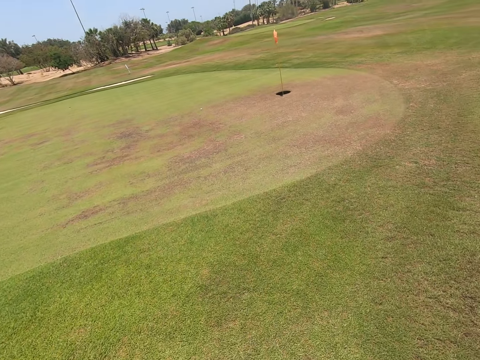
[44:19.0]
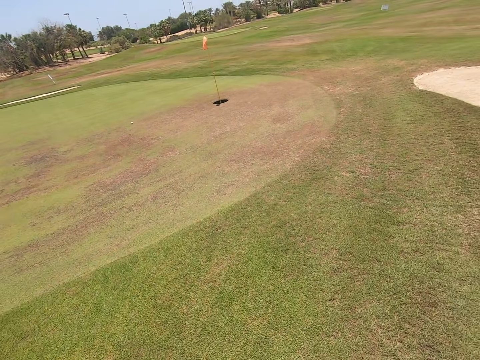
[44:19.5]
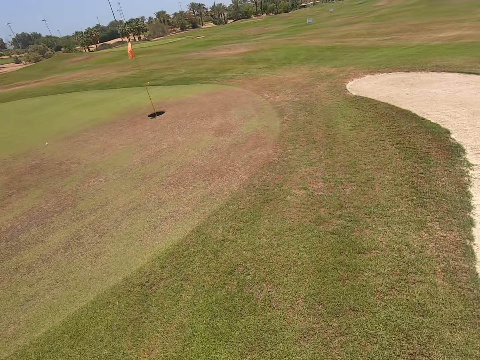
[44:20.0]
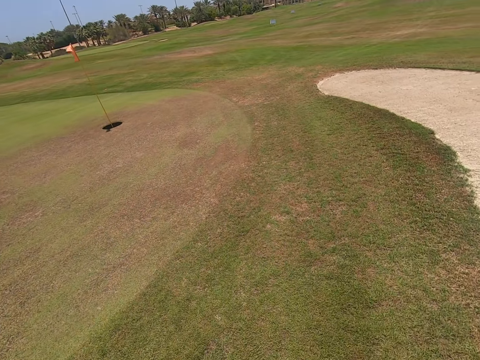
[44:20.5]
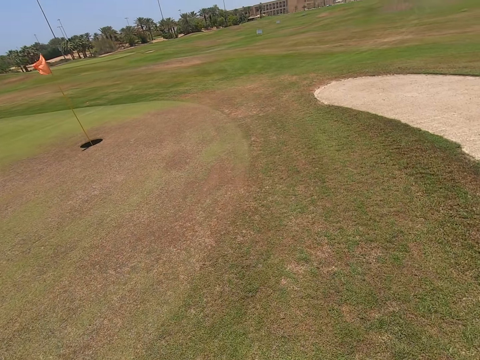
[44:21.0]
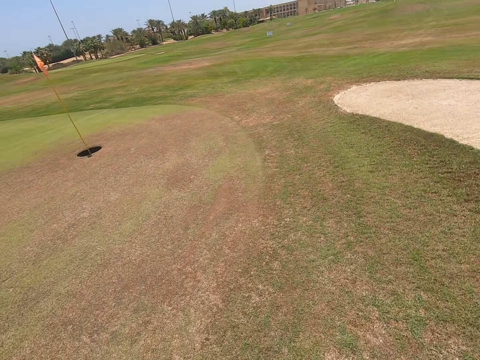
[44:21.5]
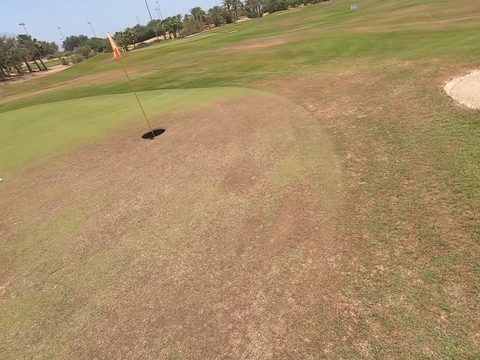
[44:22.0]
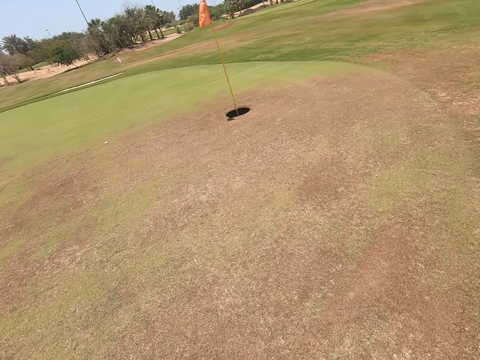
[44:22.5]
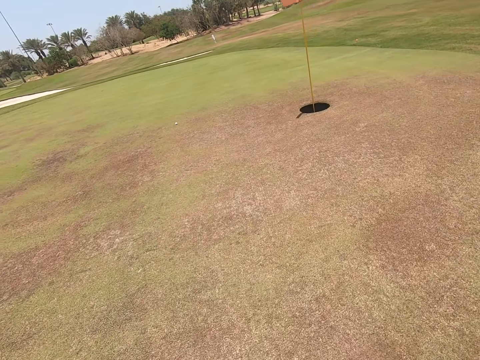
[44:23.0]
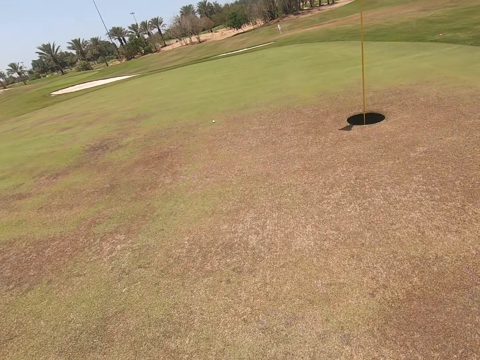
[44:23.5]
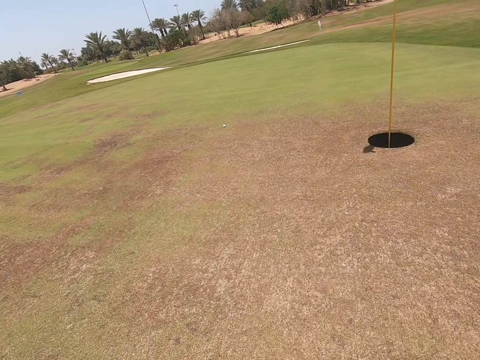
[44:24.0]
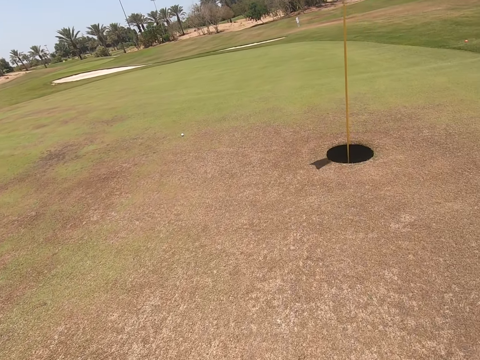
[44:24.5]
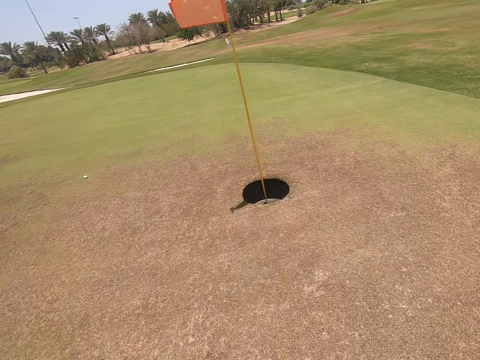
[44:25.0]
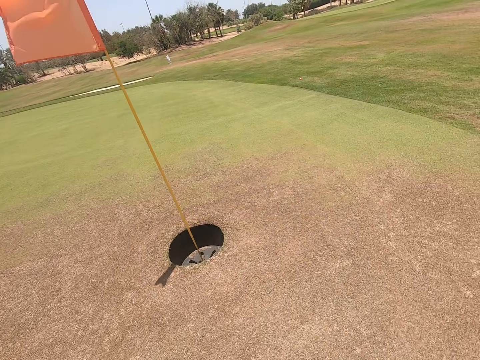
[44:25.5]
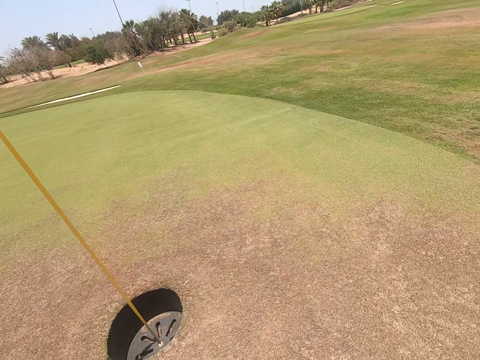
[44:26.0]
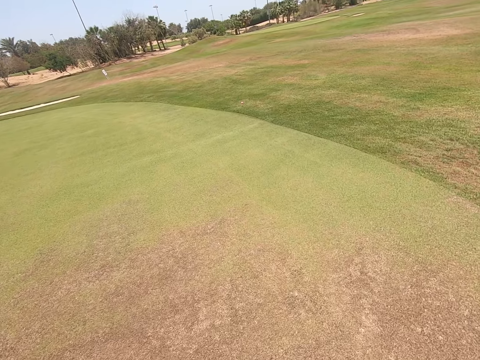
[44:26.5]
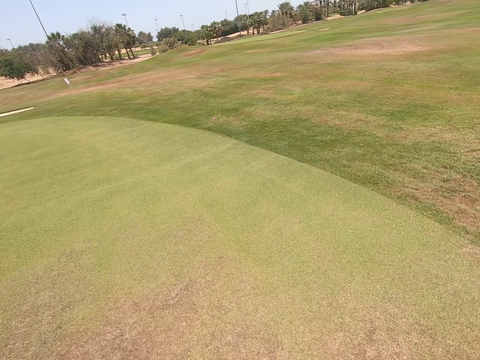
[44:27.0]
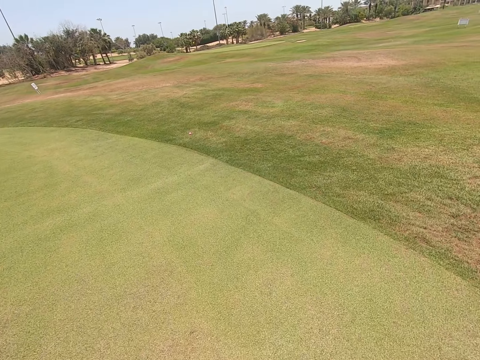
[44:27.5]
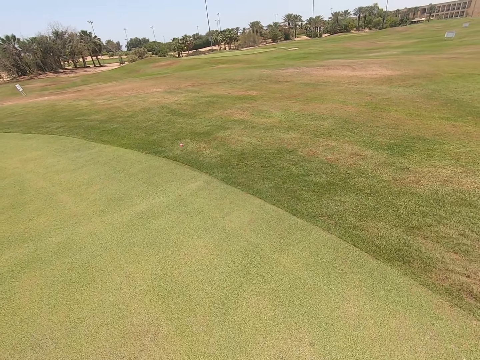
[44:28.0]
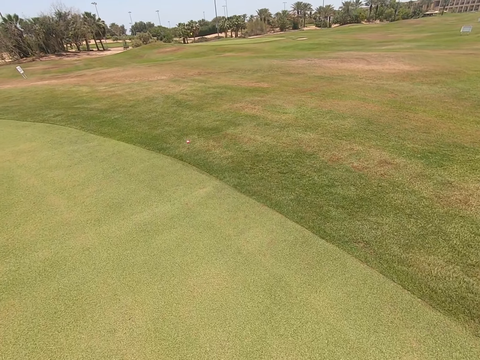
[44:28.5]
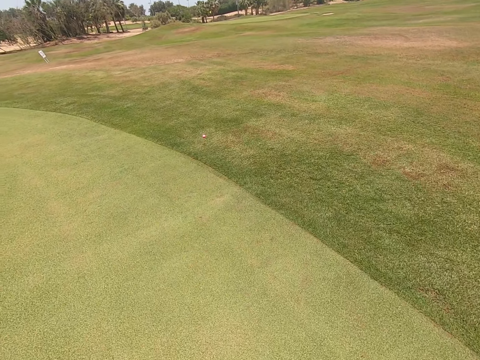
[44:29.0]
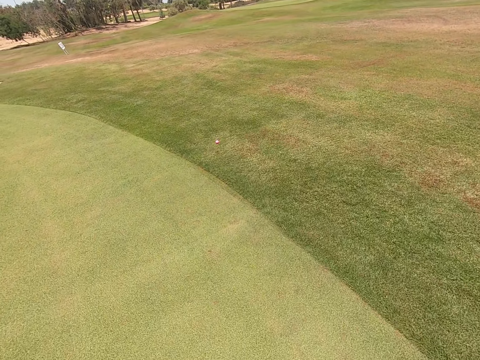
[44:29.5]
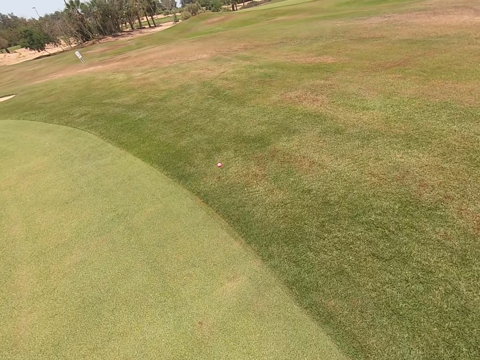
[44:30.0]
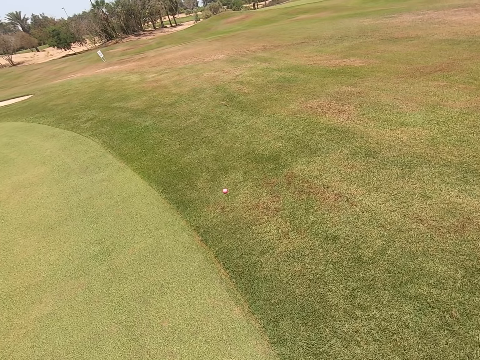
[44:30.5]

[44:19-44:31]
The camera wearer walks.

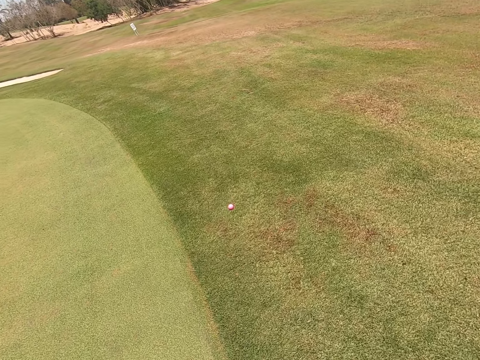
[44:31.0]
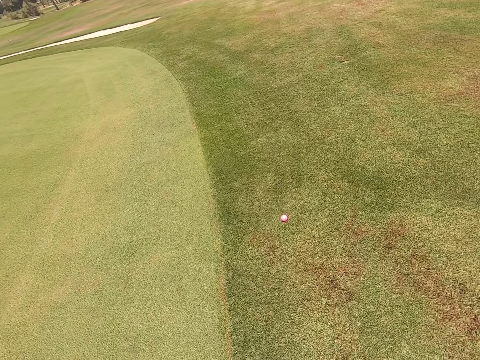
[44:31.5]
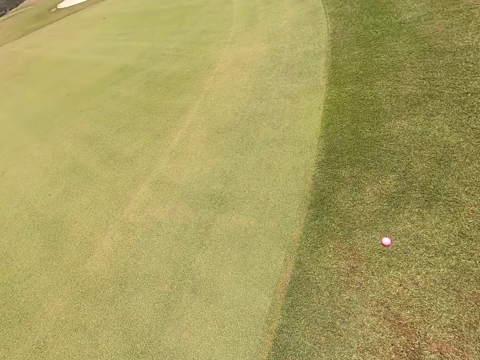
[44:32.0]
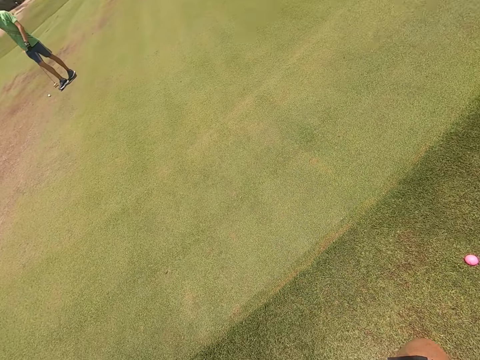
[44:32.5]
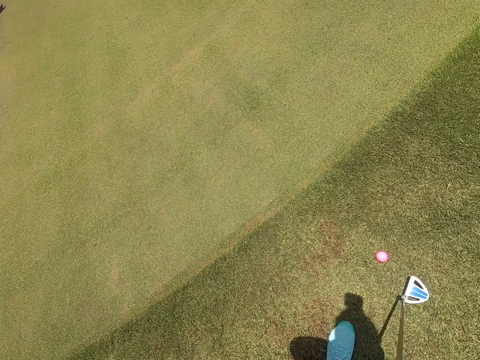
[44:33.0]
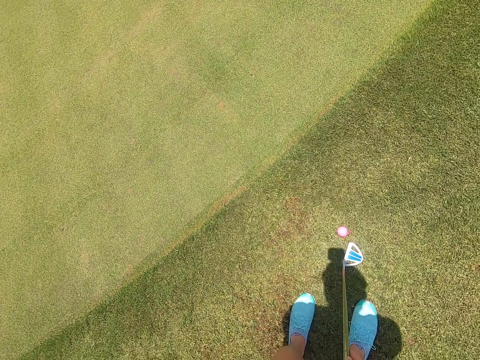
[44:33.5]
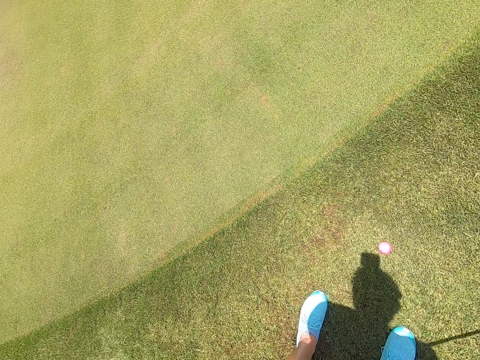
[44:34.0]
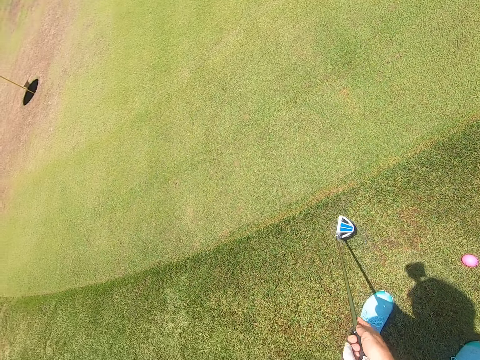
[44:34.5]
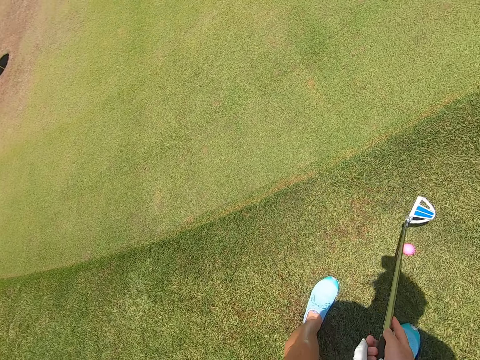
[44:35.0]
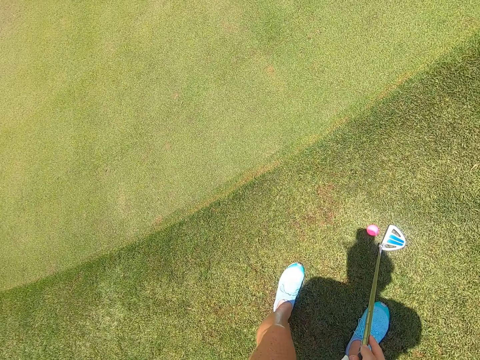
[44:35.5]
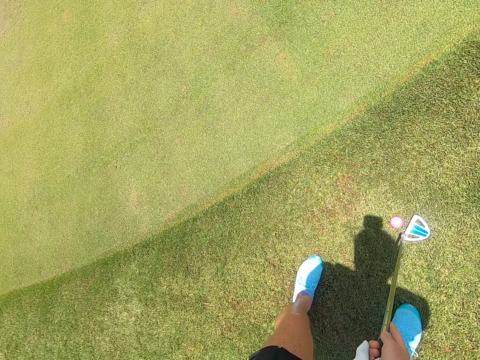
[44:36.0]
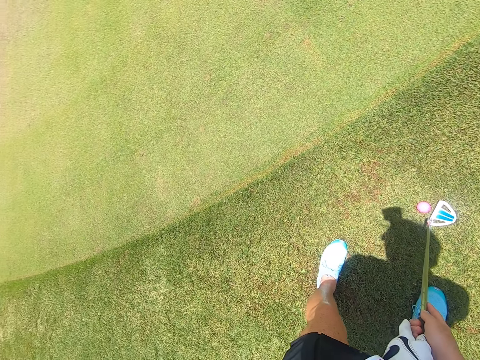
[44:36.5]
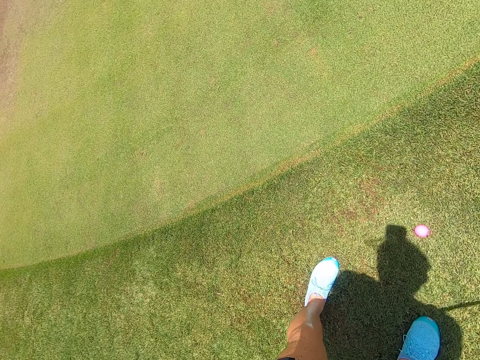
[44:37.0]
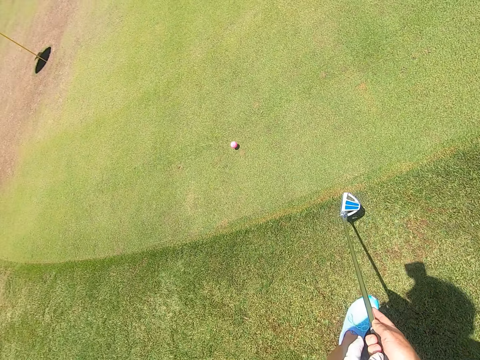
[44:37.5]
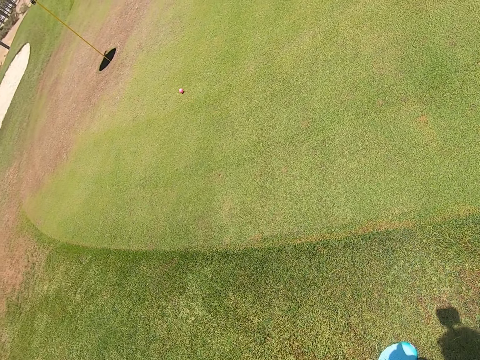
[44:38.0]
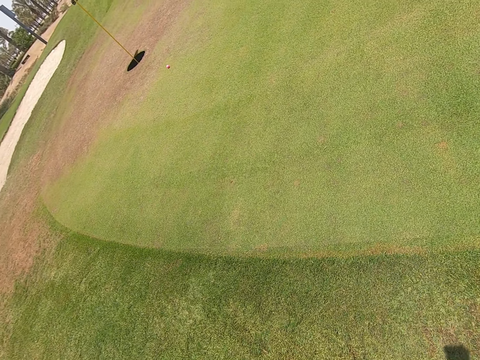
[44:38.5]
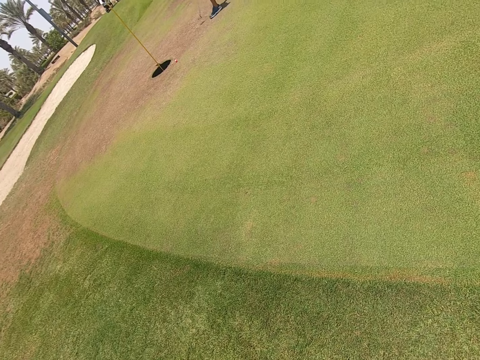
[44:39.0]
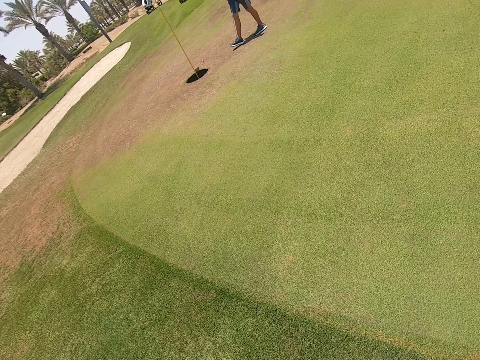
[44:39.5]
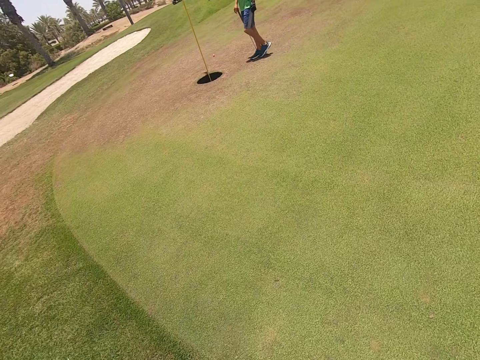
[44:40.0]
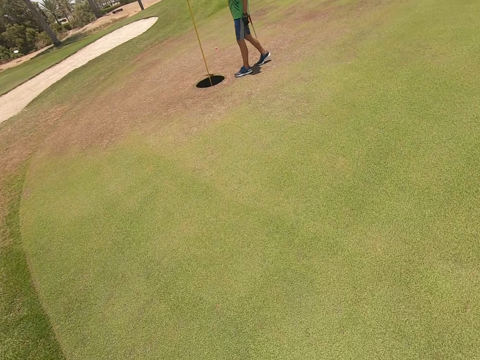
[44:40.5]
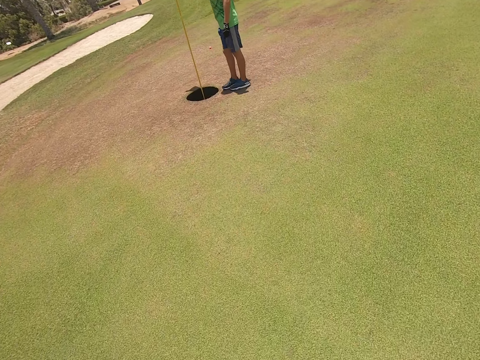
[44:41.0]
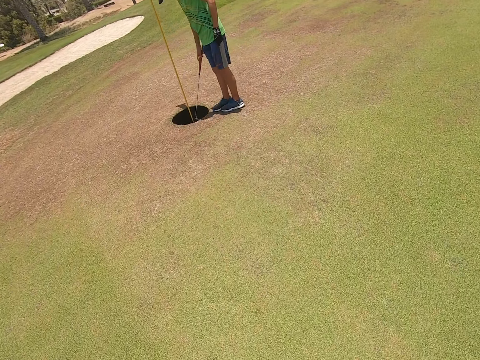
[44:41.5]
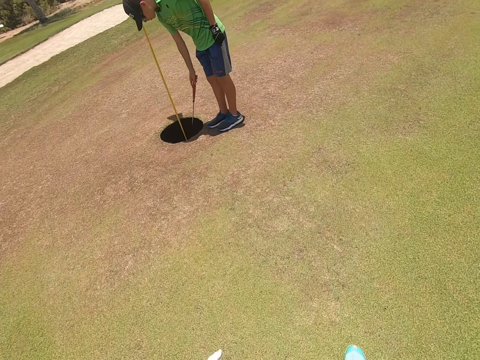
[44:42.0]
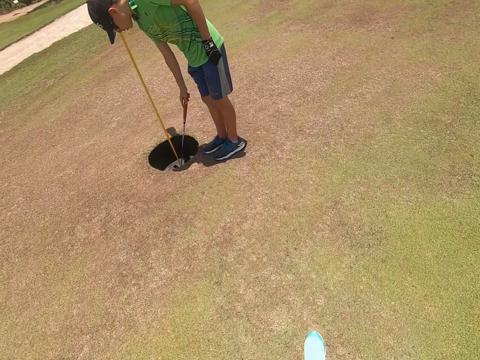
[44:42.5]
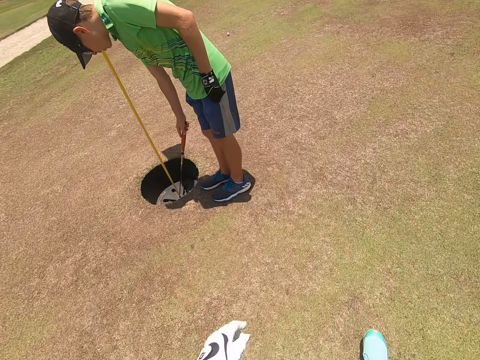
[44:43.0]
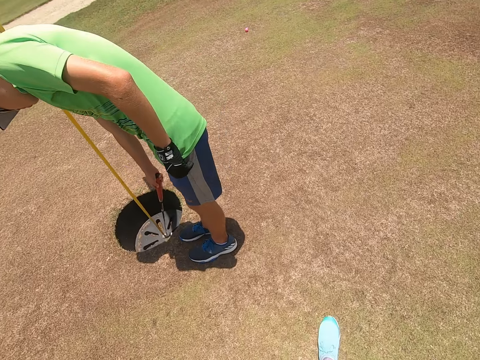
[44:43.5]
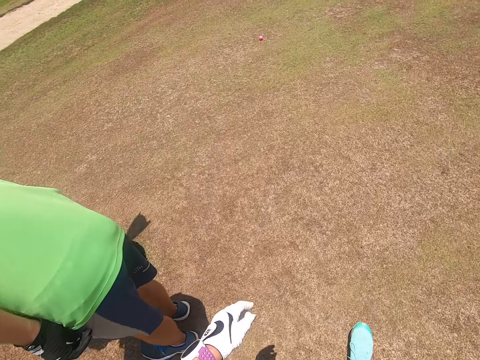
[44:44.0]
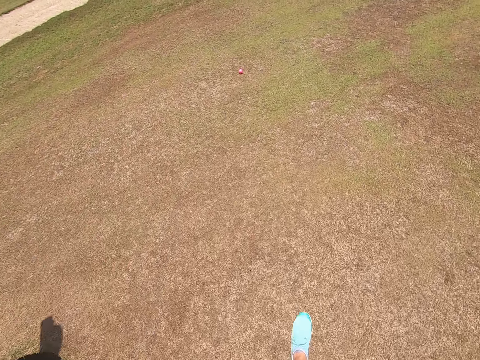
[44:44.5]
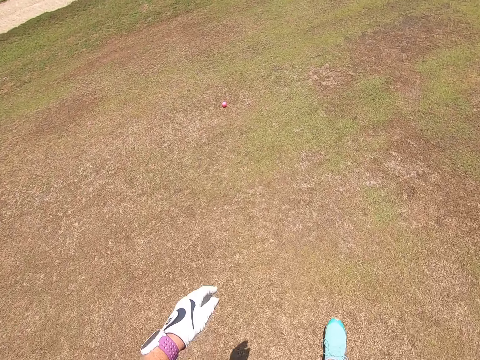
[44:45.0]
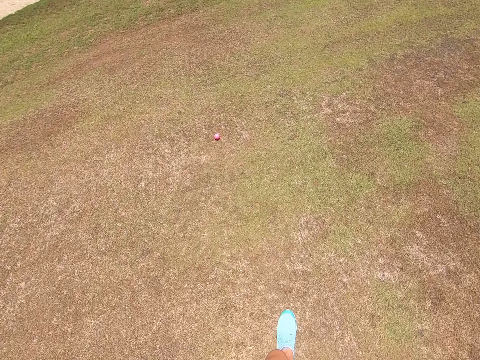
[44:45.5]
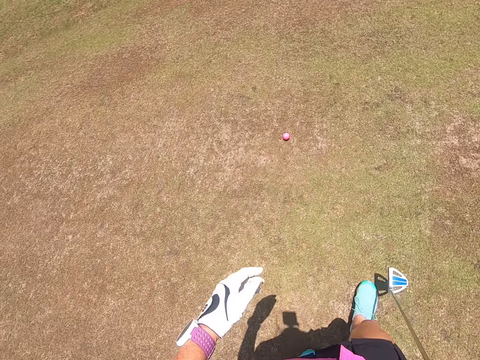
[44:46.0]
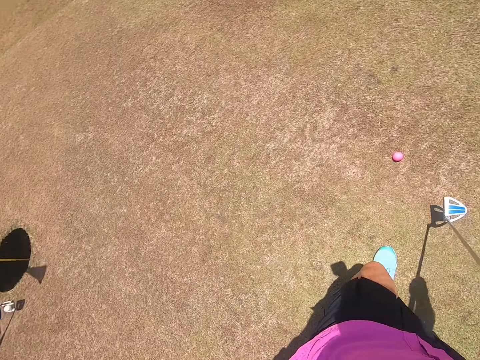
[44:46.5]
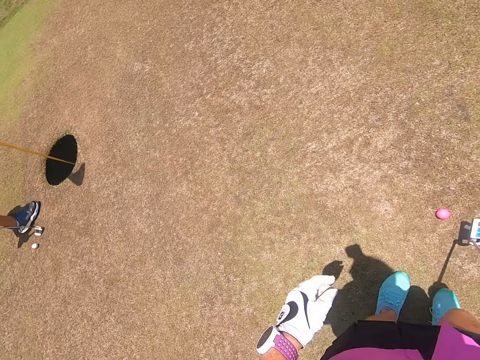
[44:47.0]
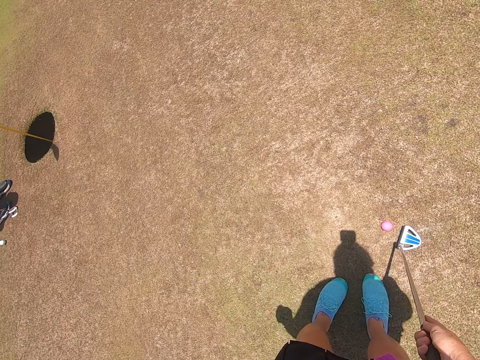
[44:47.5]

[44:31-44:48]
The camera wearer stands. They play golf with the hockey stick. They swing the golf club. They hit golf. They walk. A person puts the hockey stick in the golf score hole. The camera wearer walks on the field.
